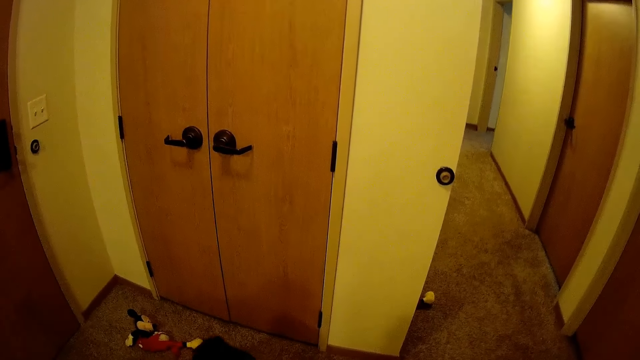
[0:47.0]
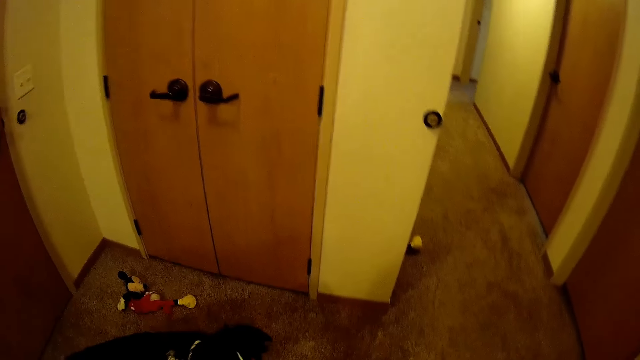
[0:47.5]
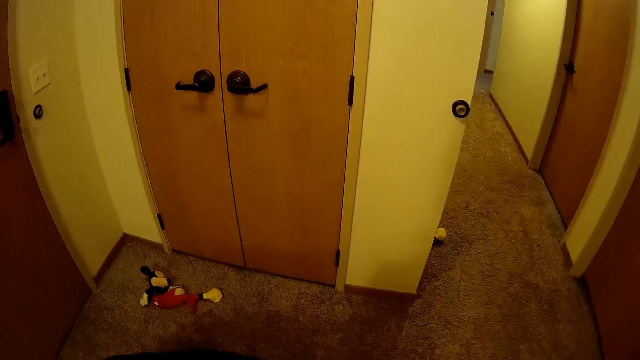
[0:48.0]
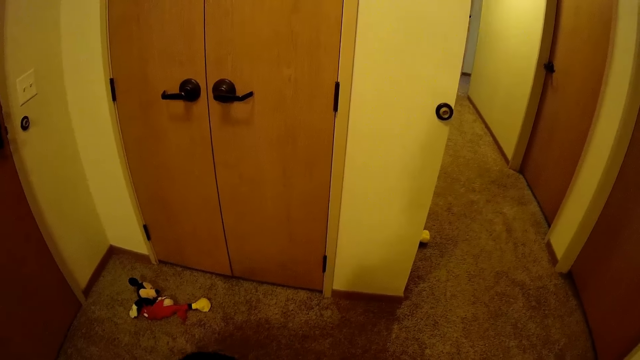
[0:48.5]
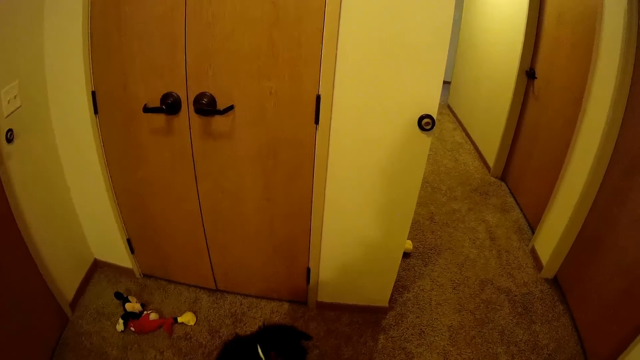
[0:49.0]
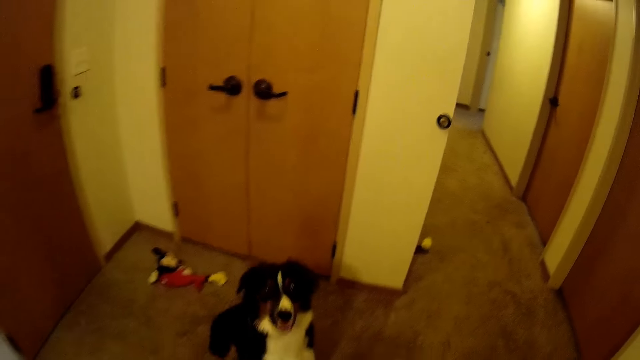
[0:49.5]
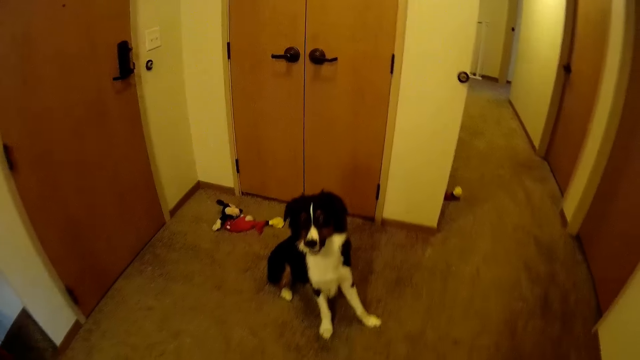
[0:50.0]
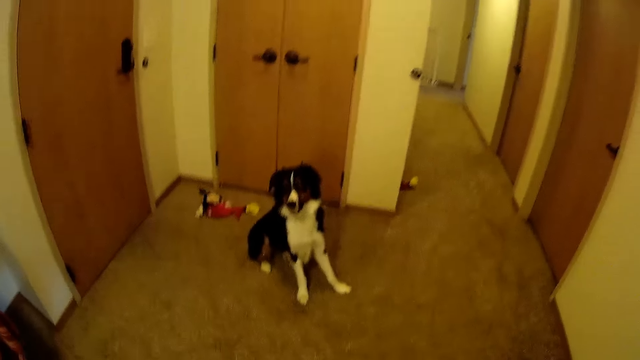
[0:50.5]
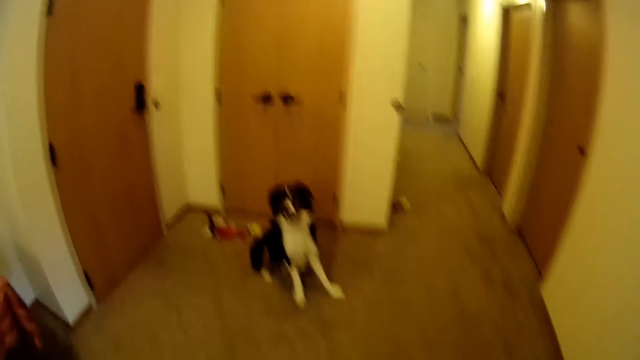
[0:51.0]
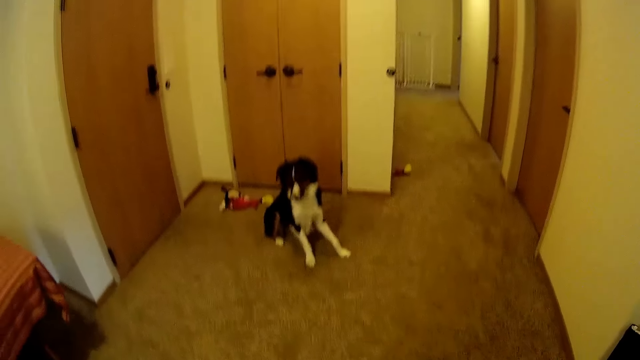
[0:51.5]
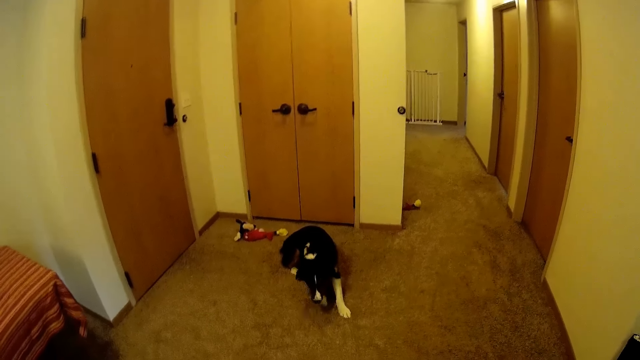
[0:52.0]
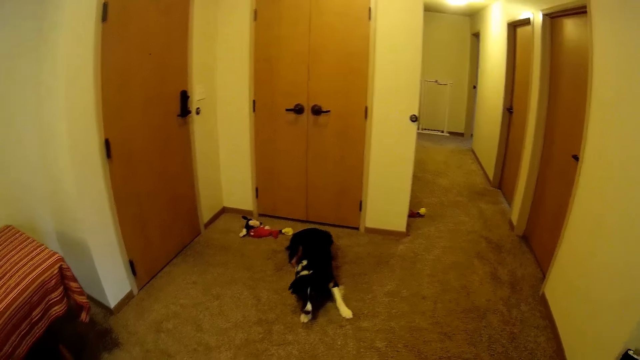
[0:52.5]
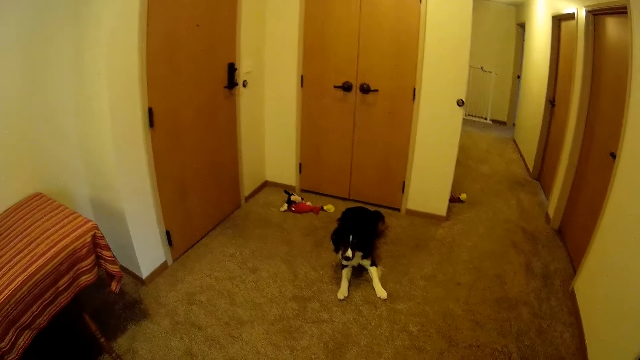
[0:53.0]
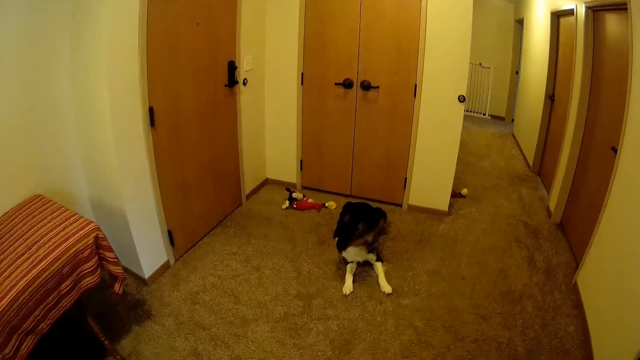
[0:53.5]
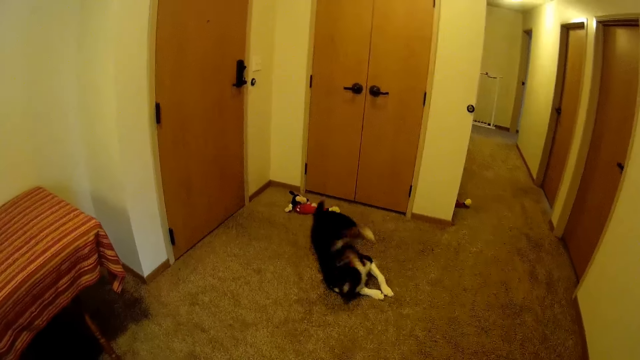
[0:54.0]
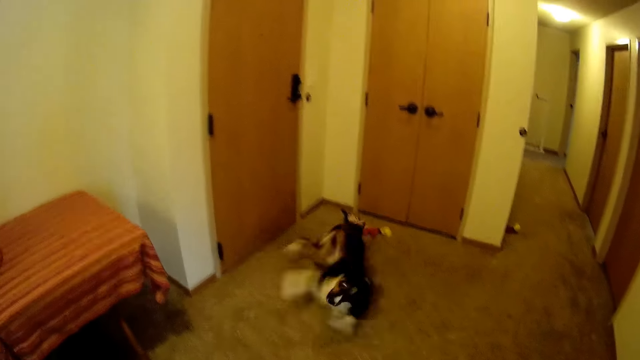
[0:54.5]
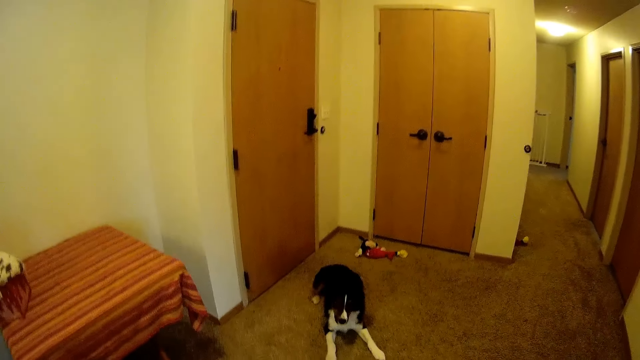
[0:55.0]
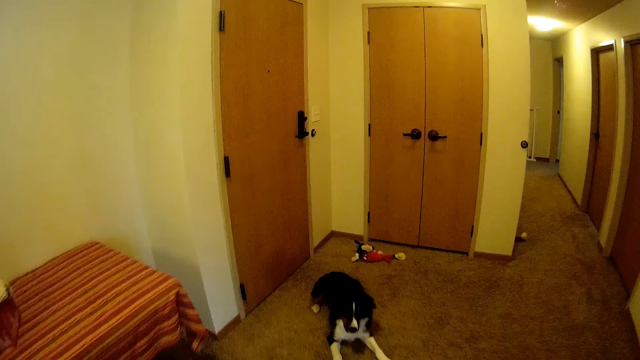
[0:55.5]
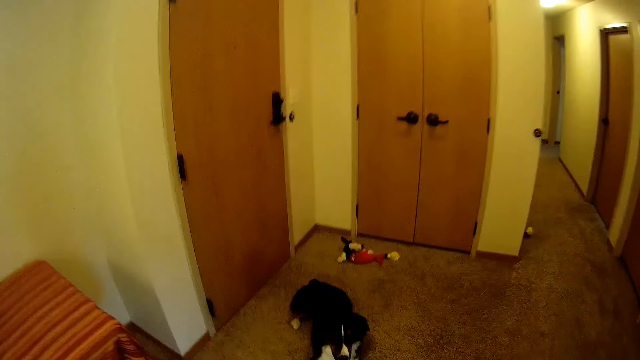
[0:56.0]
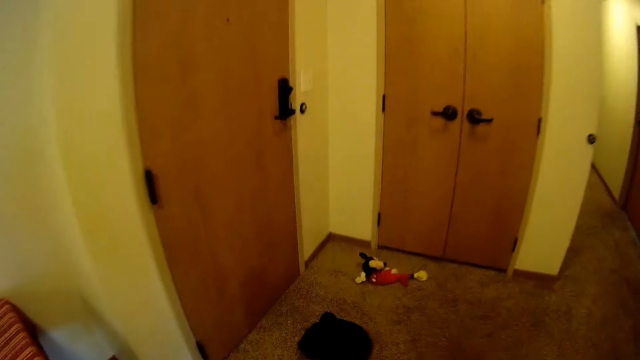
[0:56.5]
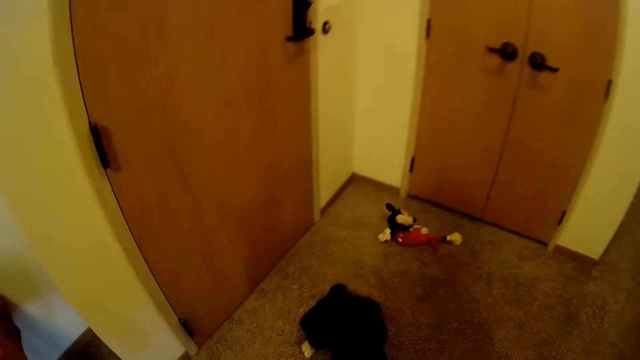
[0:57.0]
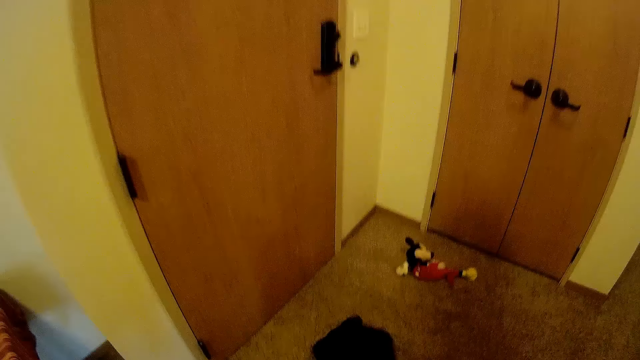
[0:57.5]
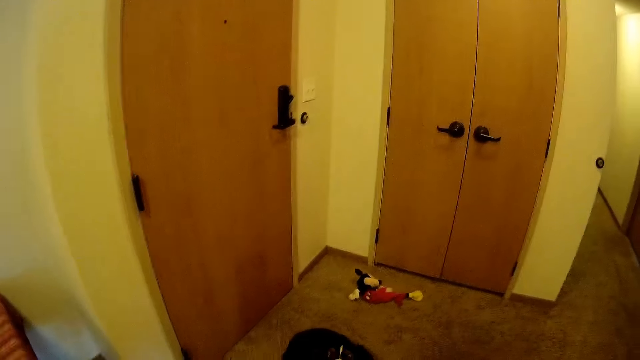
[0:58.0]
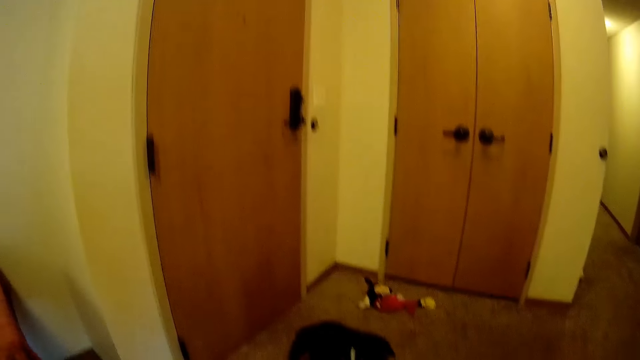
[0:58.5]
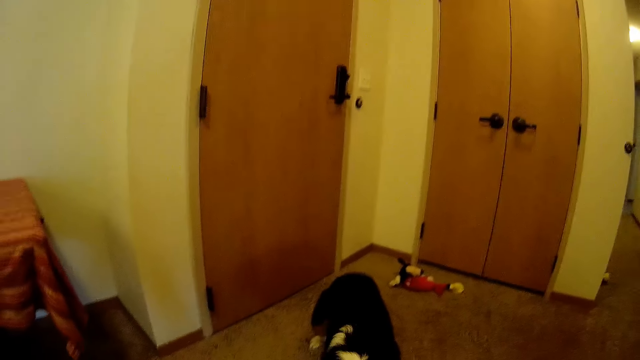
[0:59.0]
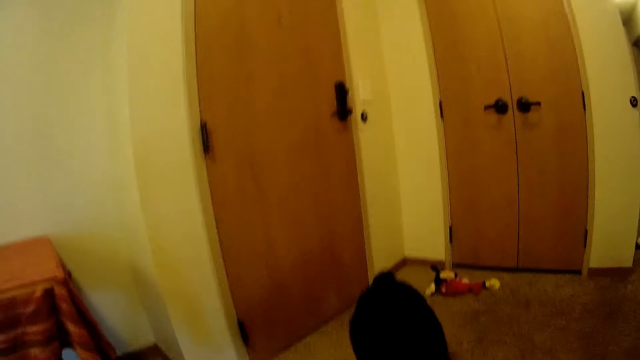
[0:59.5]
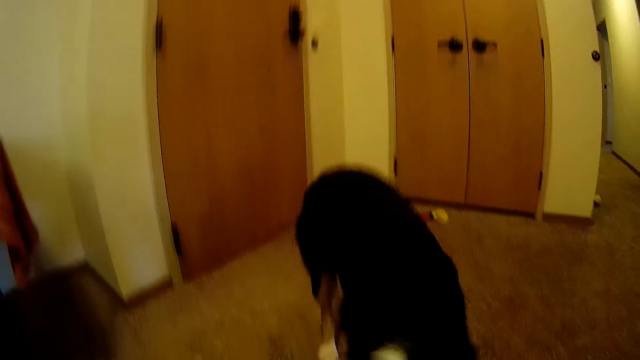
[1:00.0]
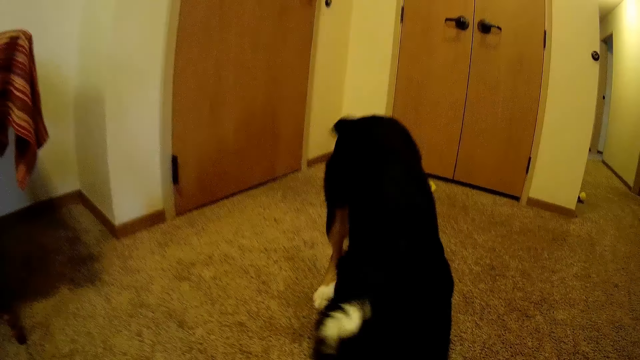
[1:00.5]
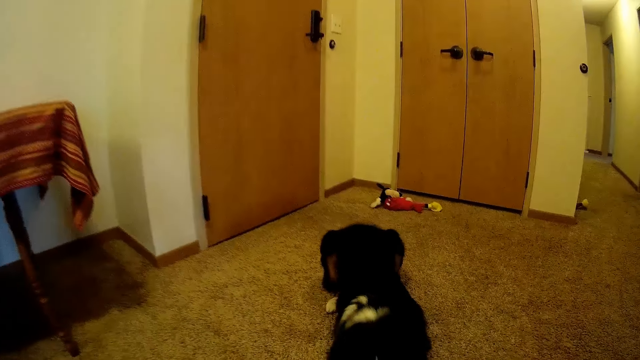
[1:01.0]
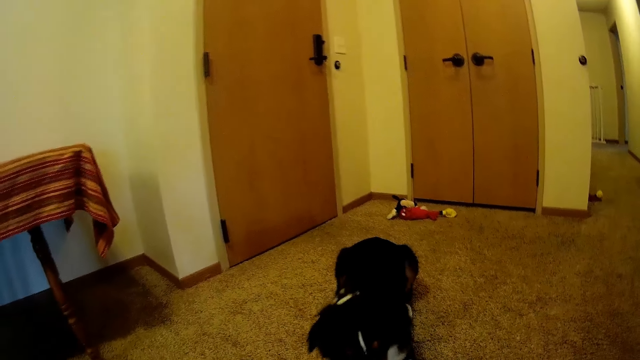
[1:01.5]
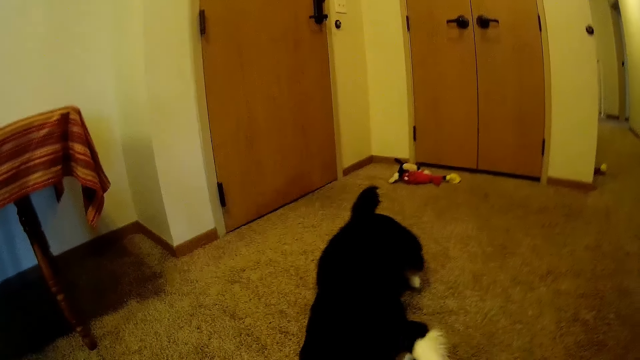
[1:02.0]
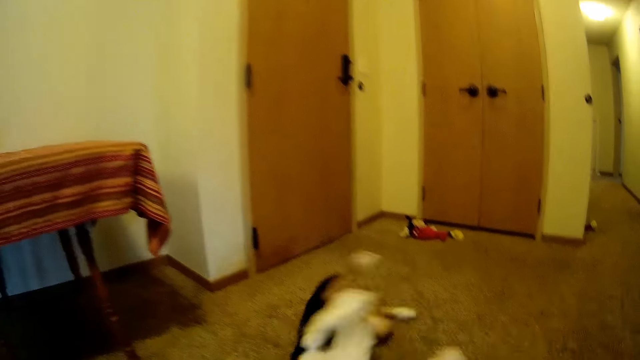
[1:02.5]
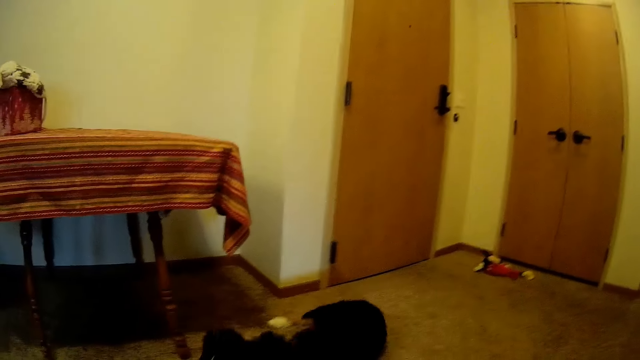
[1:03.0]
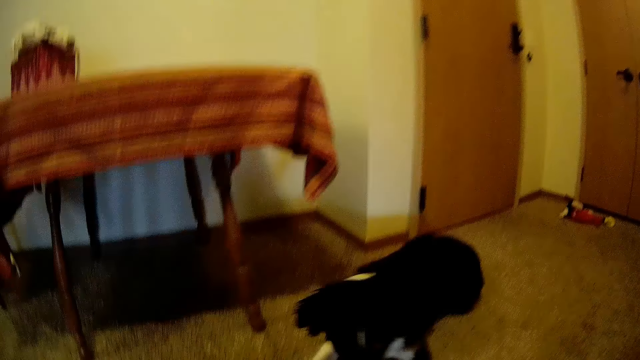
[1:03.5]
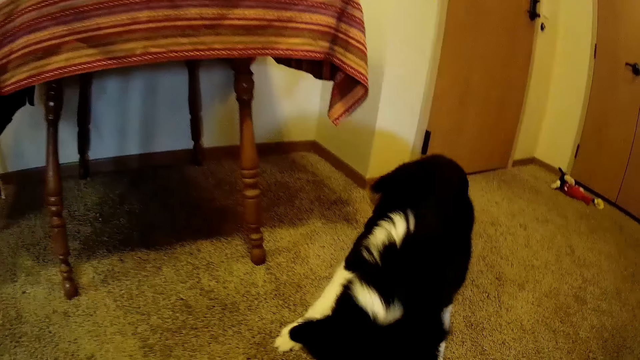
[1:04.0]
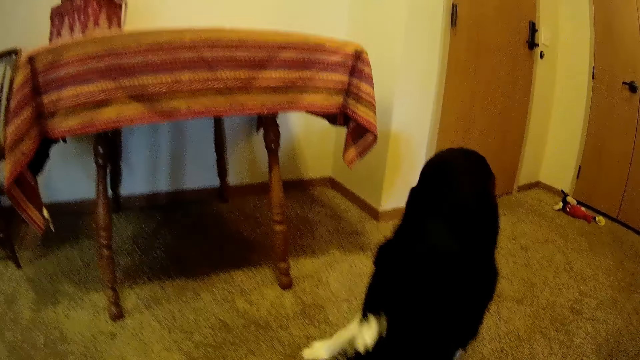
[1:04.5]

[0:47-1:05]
The camera wearer walks backwards. They stop. They walk towards the dog. They play with the dog.

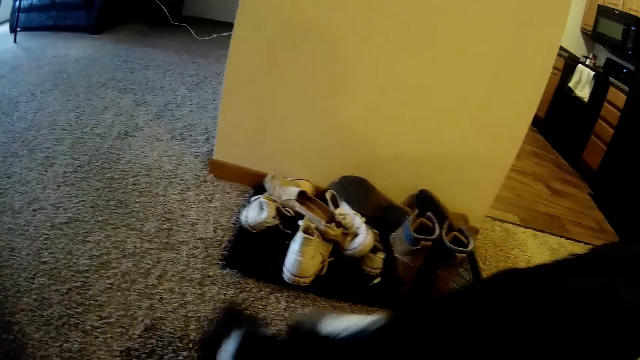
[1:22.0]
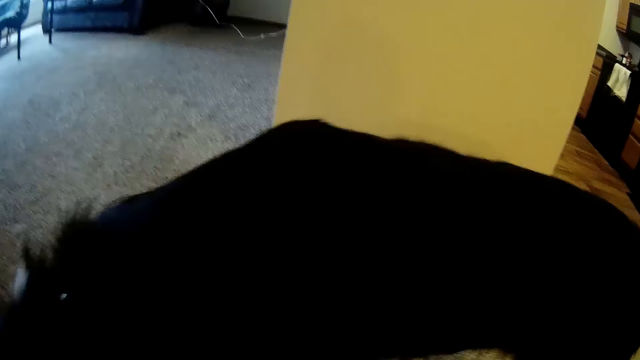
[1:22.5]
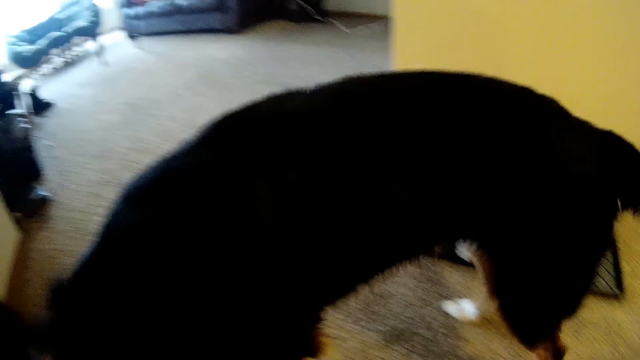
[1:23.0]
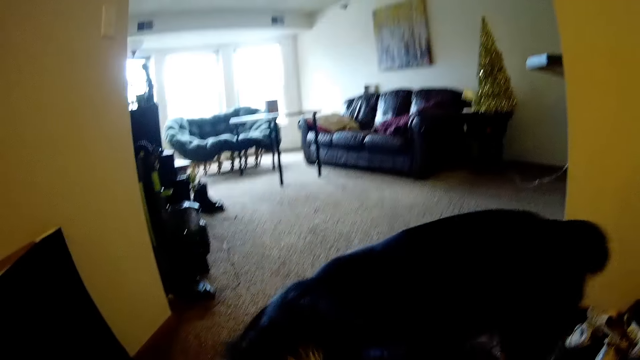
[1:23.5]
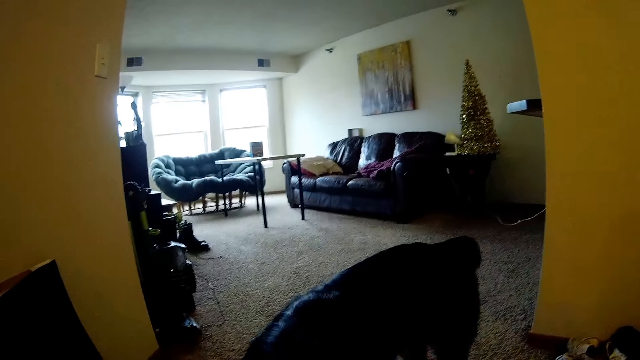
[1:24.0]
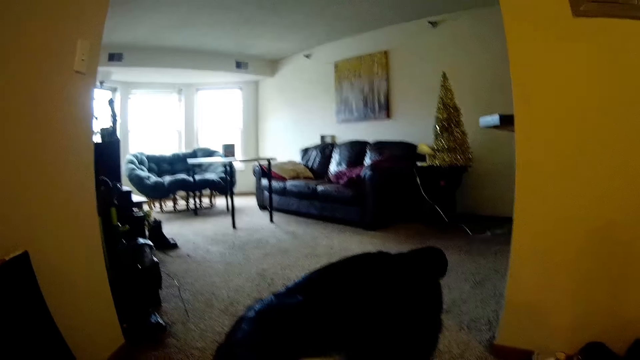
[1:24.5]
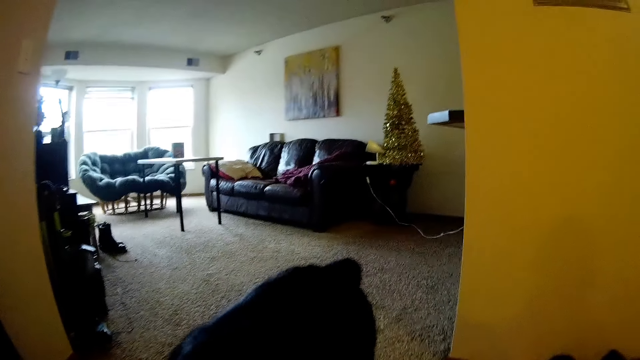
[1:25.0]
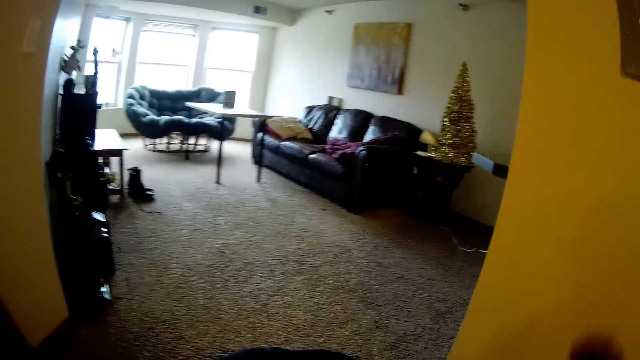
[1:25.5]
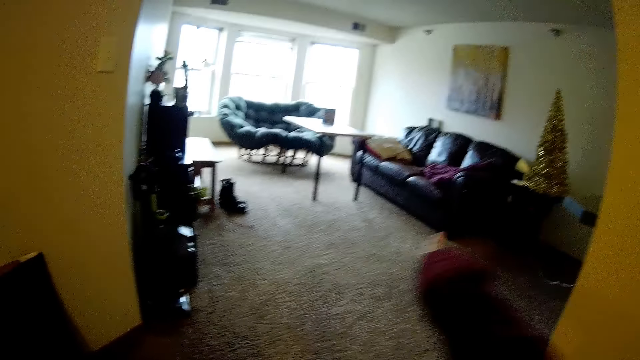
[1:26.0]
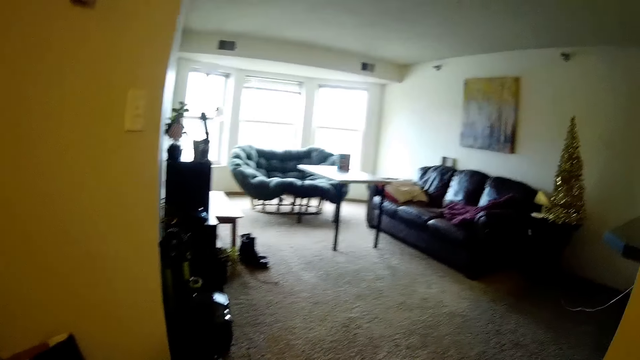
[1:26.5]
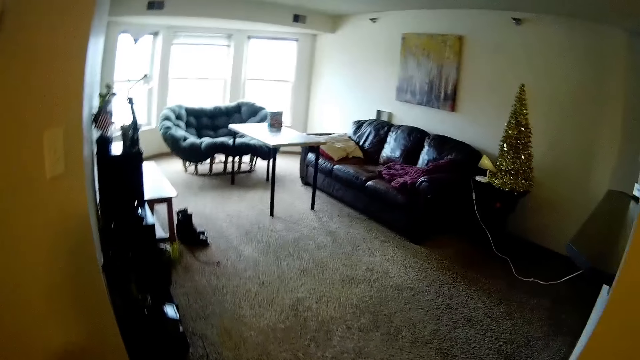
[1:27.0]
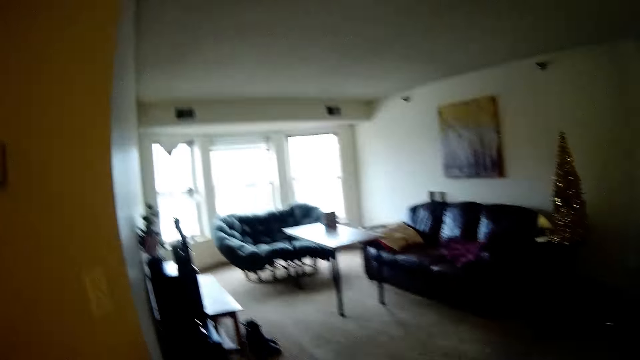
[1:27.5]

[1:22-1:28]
The camera wearer stands at the living room entrance. She swings her right hand. She moves the hand over the dog.
